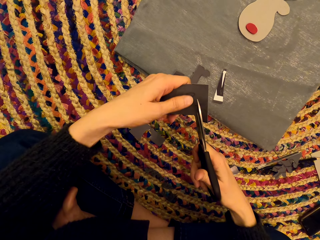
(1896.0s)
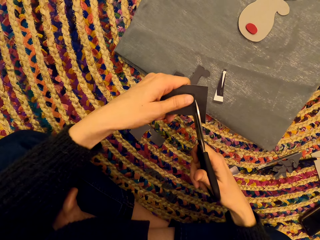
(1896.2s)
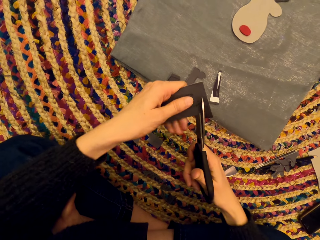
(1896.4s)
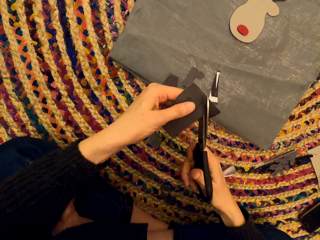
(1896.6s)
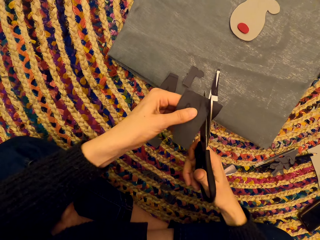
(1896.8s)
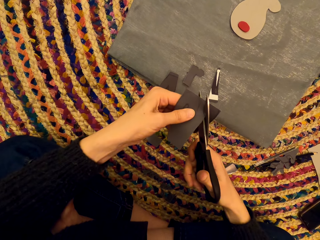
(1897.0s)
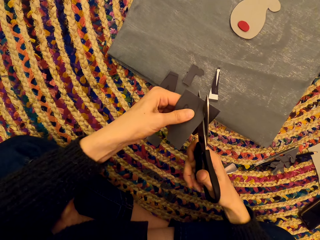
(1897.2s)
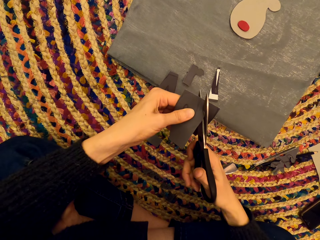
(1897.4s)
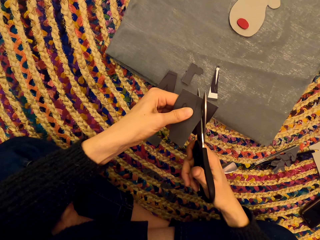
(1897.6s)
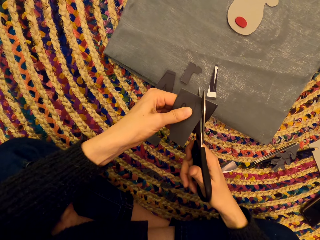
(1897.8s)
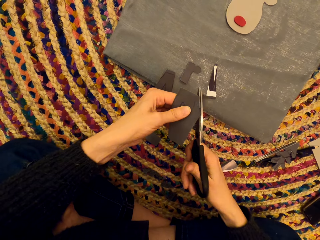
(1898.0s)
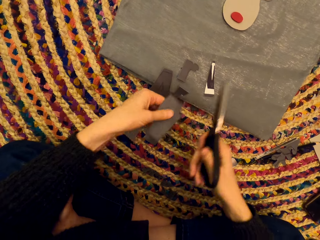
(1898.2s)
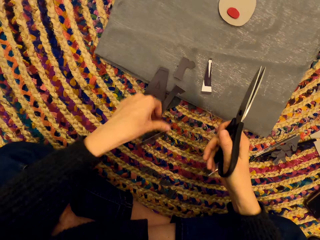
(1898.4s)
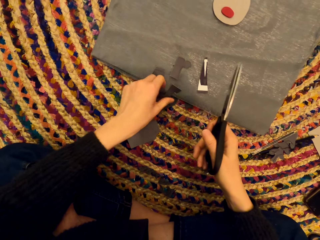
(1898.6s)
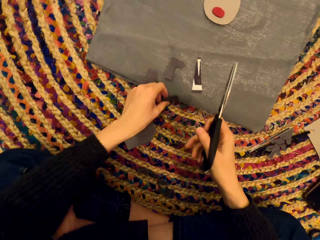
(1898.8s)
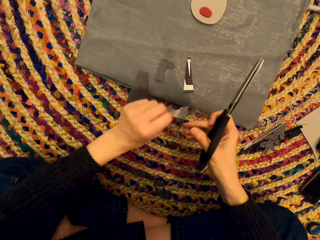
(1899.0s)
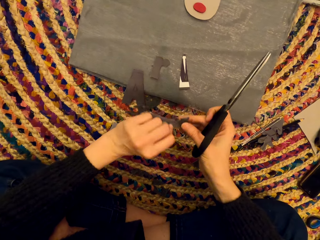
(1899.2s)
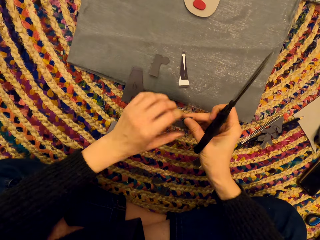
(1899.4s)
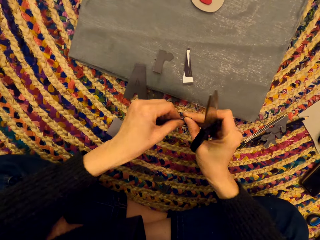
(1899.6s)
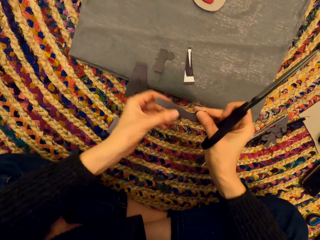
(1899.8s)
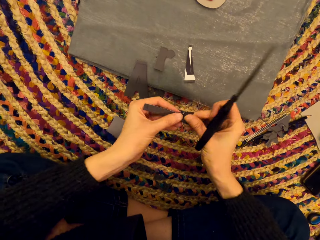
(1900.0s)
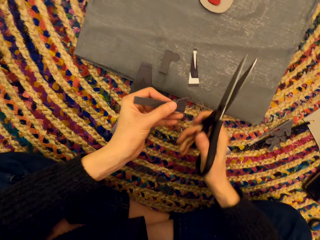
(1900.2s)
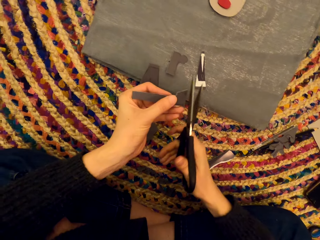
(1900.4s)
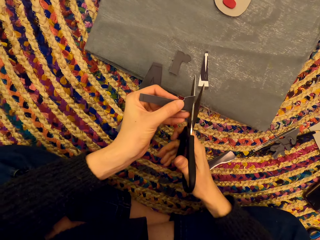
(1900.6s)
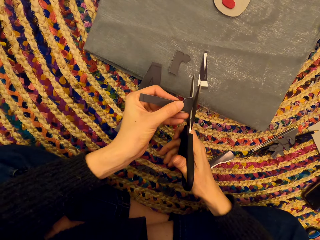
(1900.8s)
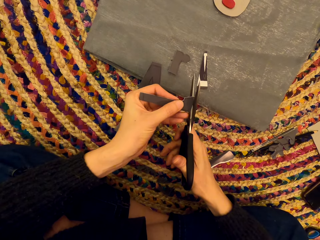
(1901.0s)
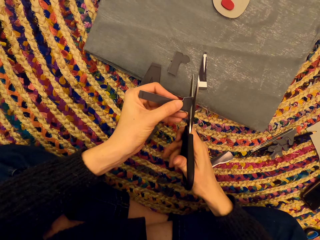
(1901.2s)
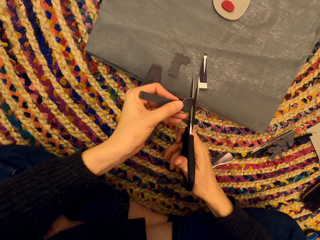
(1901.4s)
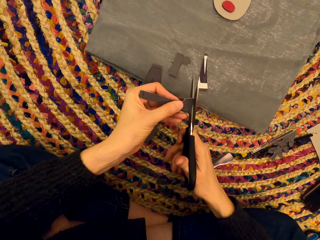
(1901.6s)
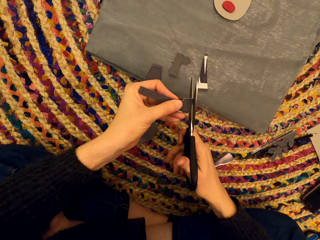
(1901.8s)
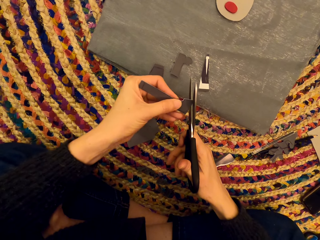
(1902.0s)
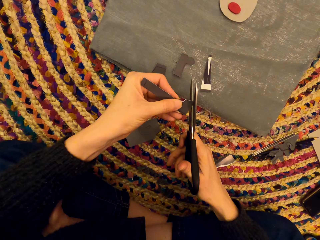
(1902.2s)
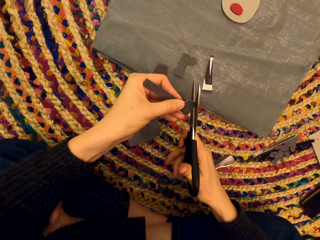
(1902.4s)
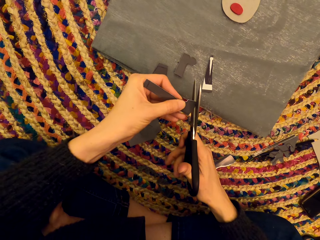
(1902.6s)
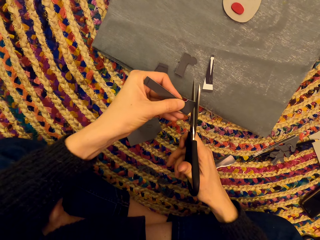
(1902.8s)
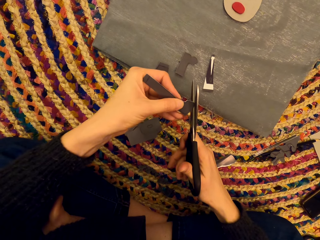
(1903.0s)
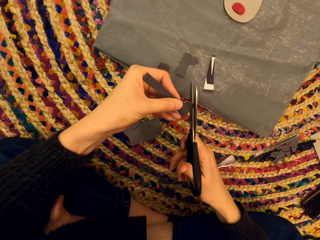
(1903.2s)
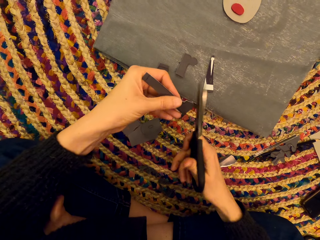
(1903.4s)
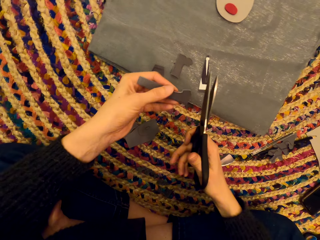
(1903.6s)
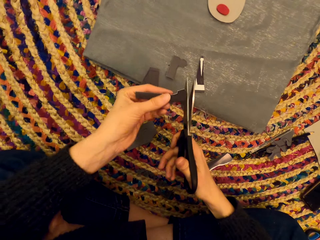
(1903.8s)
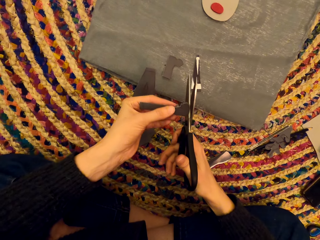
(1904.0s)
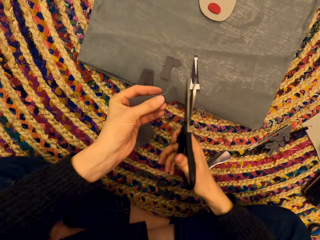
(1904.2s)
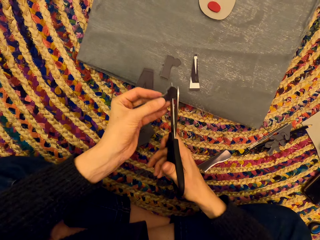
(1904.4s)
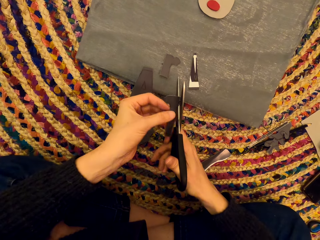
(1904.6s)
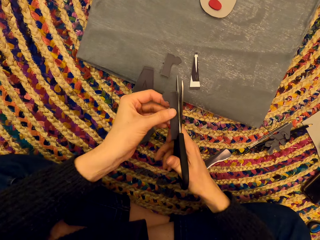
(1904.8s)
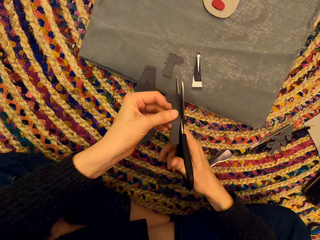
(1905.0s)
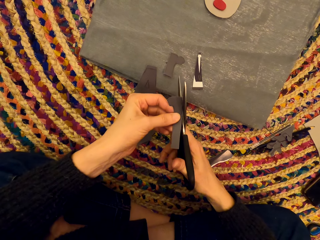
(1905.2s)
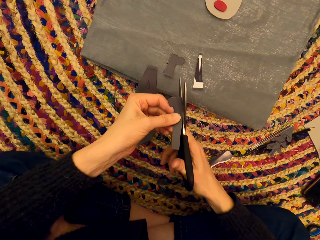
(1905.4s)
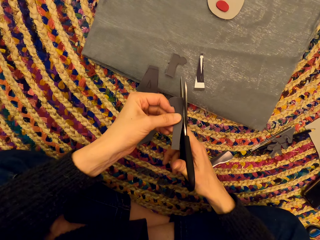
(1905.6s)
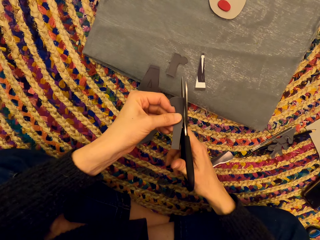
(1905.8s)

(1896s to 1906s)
The camera wearer drops the paper art. They pick up the paper art. They turn the paper art. They cut the paper art.

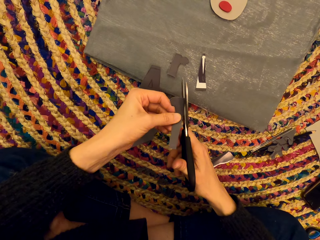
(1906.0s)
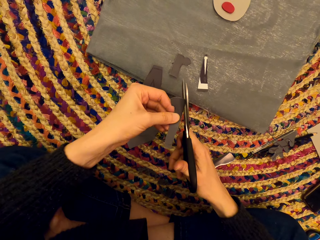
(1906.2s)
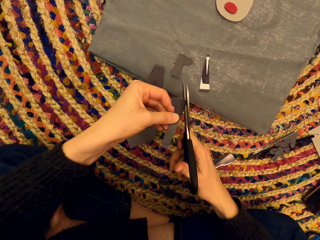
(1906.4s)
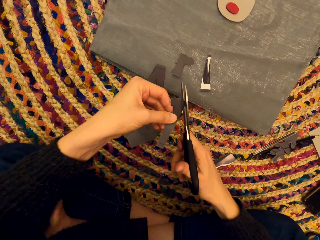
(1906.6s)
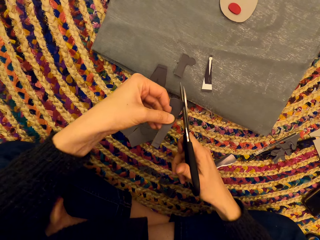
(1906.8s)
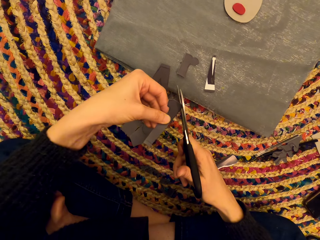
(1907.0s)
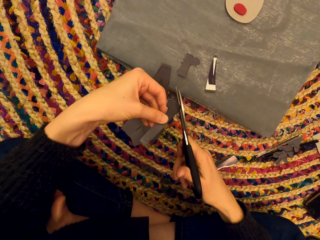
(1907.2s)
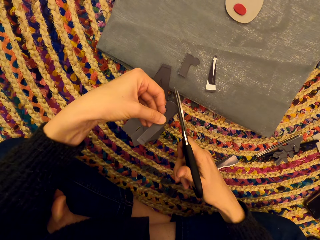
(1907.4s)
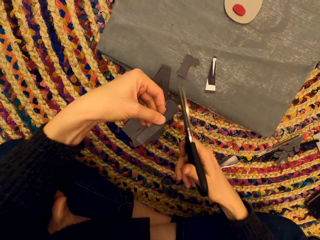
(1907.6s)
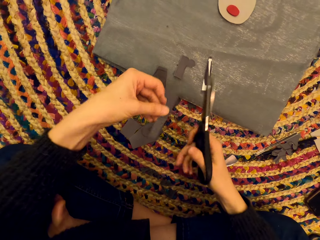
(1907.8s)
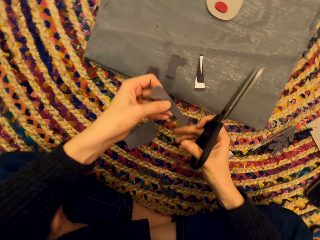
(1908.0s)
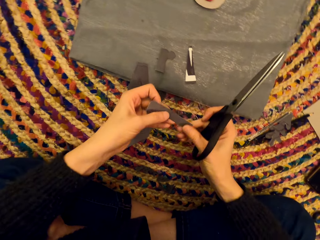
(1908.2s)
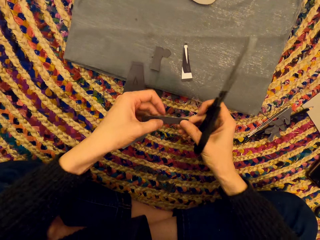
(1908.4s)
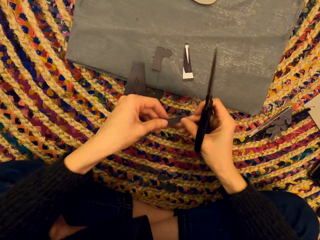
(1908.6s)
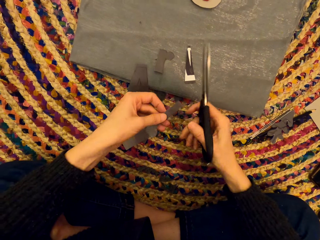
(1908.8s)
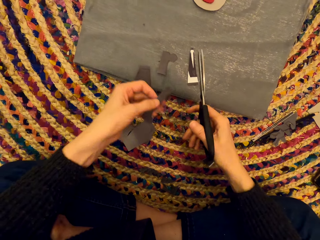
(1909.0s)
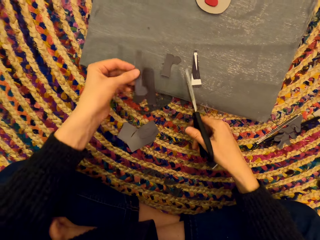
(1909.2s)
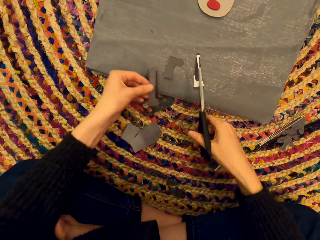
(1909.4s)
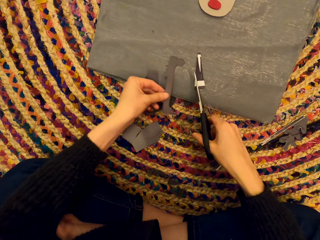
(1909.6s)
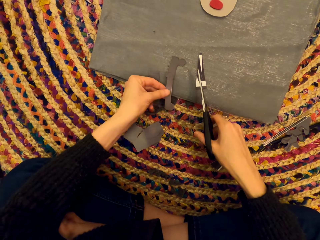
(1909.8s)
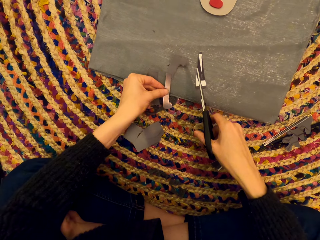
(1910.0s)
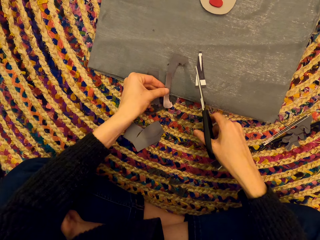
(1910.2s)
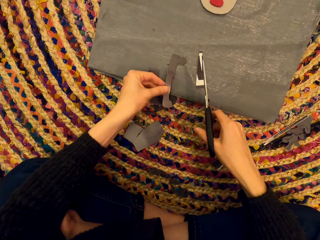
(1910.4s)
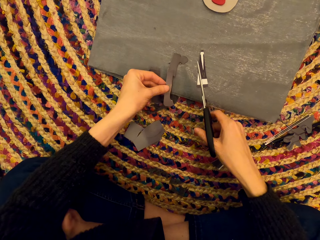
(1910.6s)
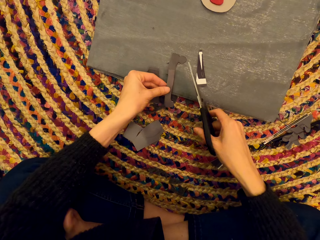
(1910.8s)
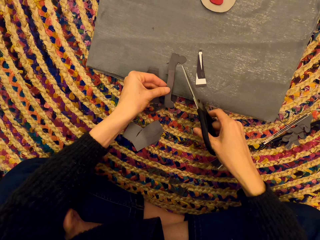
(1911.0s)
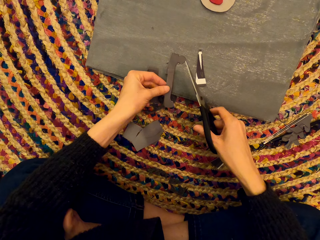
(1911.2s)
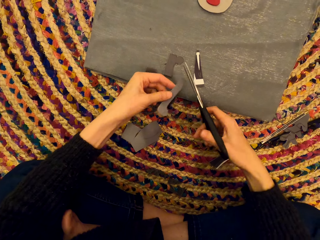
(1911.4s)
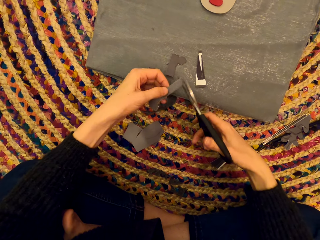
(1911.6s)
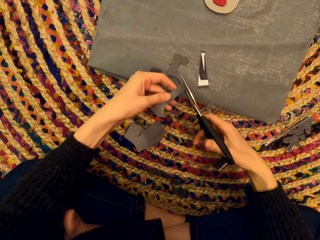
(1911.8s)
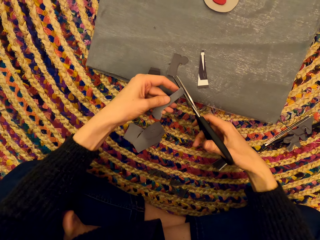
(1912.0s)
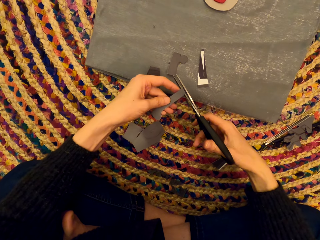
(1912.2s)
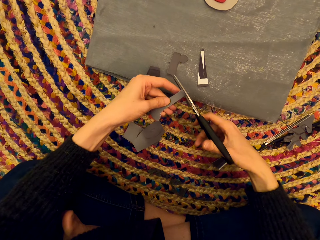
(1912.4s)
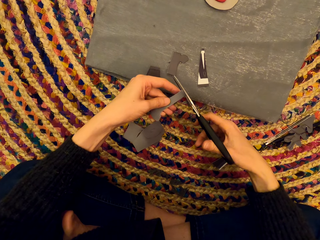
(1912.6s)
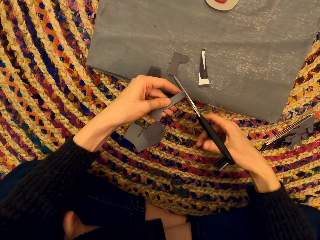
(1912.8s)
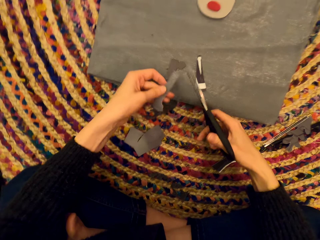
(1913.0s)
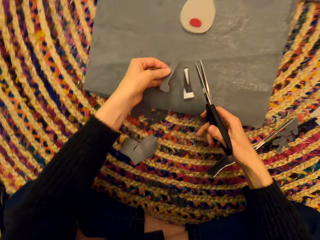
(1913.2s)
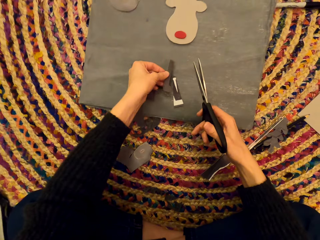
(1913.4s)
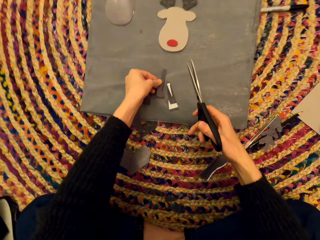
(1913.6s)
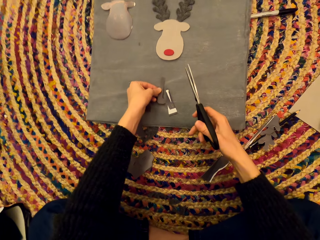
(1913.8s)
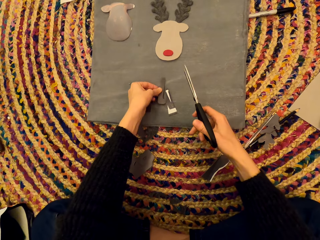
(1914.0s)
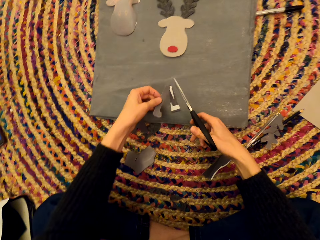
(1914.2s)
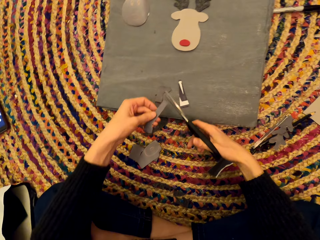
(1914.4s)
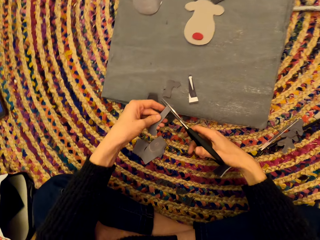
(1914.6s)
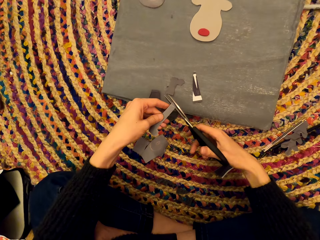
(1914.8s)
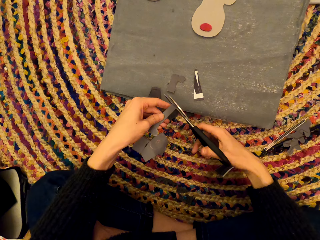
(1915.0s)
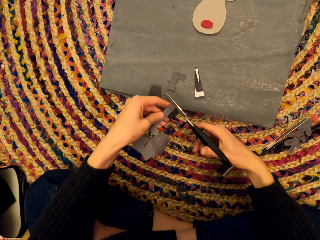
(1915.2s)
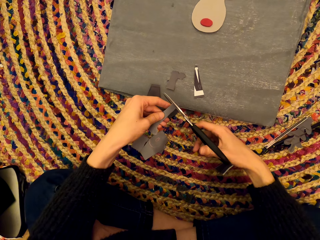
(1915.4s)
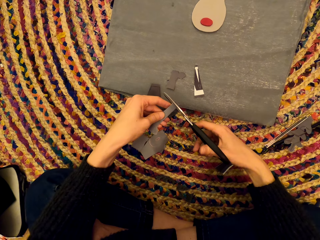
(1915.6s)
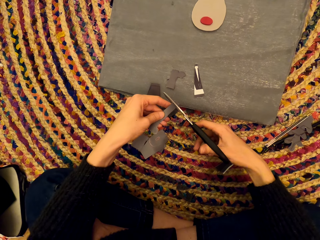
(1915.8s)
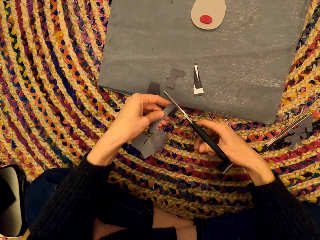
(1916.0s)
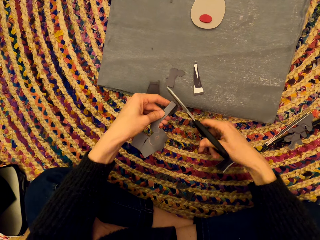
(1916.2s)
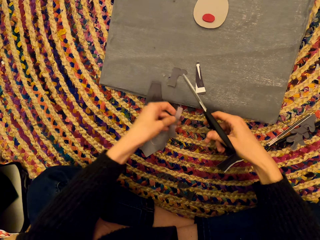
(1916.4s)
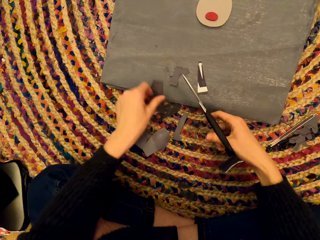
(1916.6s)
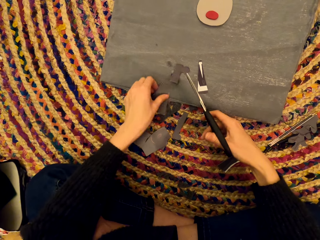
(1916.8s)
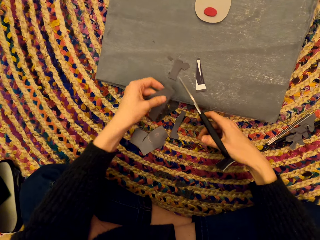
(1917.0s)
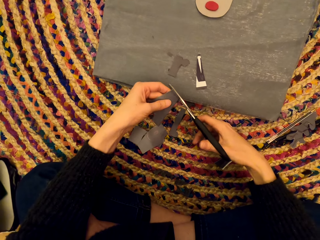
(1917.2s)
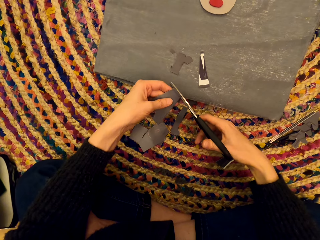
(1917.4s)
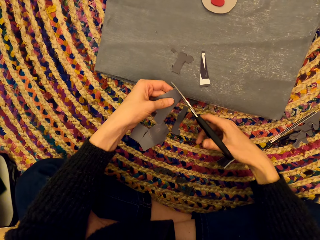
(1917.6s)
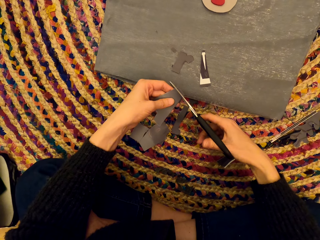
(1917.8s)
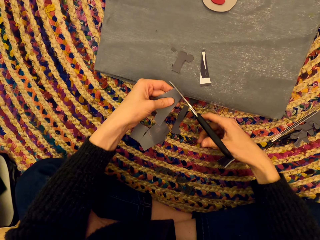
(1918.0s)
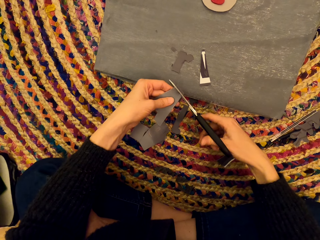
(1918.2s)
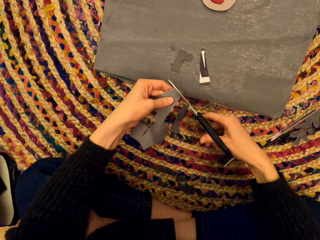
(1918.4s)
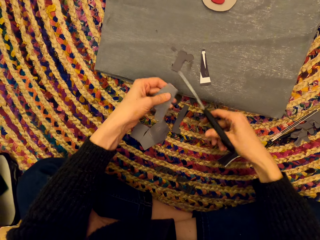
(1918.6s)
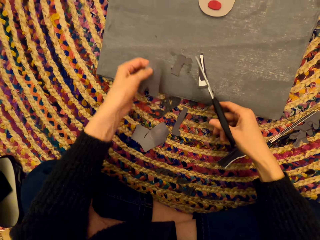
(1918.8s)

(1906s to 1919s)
The camera wearer turns the paper art. They drop the paper art. They hold the paper art or craft paper on the other craft papers. They pick up the craft paper. They cut the craft paper with a pair of scissors. They drop the craft paper. They hold the craft paper on the other craft papers. They pick up the craft paper. They cut the craft paper with a pair of scissors. They drop the craft paper on the mat. They pick up another craft paper from the mat. They cut the craft paper with a pair of scissors.
